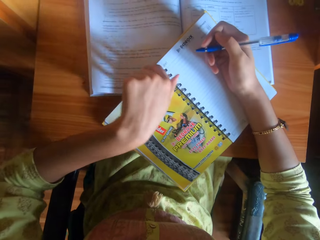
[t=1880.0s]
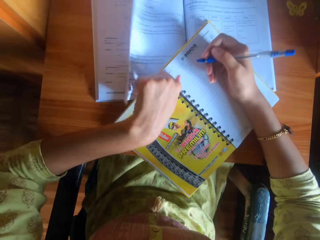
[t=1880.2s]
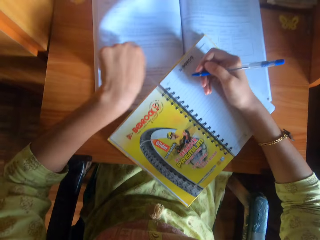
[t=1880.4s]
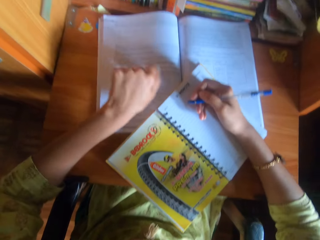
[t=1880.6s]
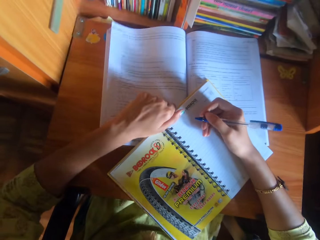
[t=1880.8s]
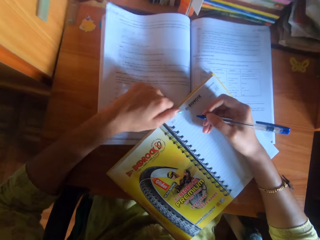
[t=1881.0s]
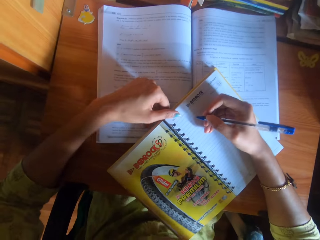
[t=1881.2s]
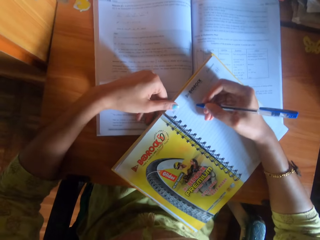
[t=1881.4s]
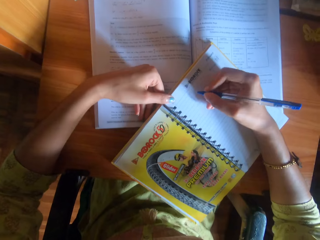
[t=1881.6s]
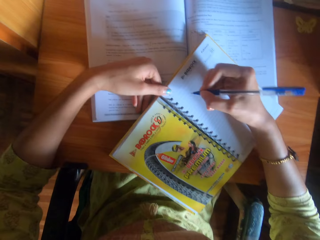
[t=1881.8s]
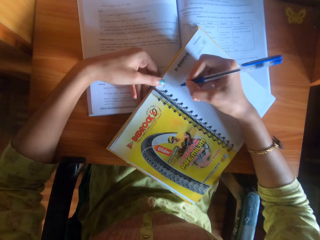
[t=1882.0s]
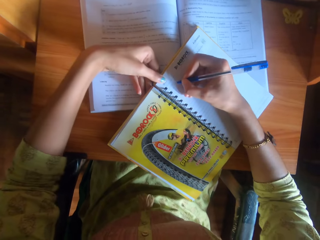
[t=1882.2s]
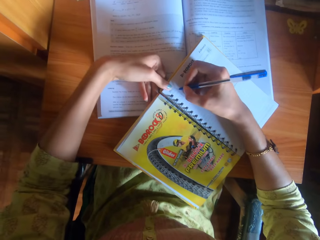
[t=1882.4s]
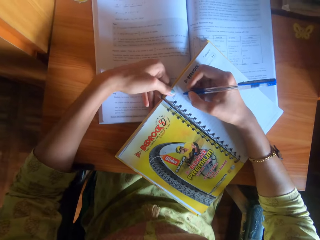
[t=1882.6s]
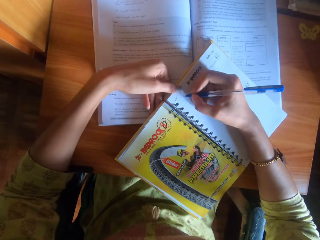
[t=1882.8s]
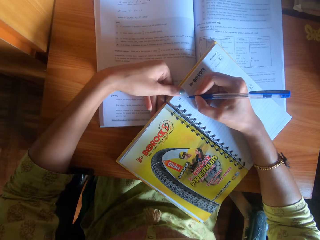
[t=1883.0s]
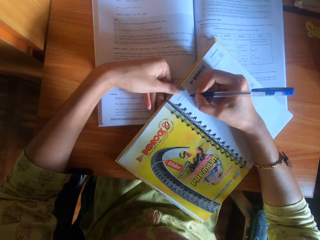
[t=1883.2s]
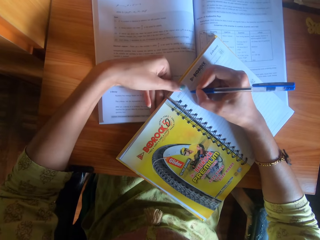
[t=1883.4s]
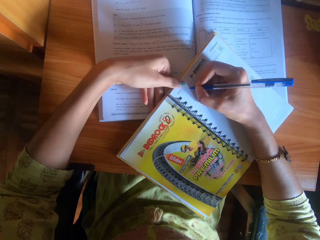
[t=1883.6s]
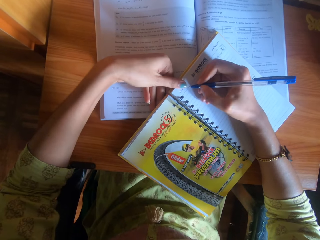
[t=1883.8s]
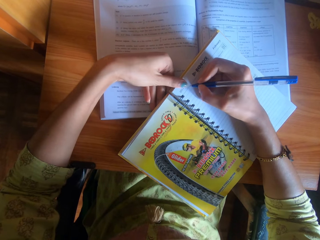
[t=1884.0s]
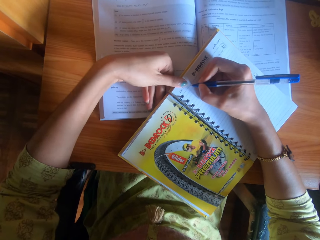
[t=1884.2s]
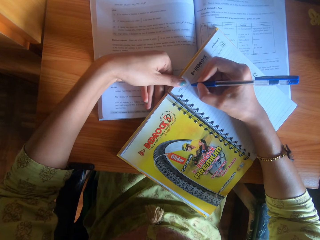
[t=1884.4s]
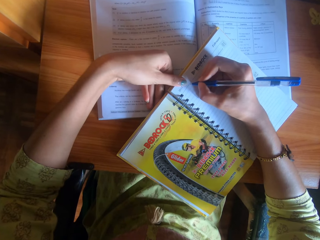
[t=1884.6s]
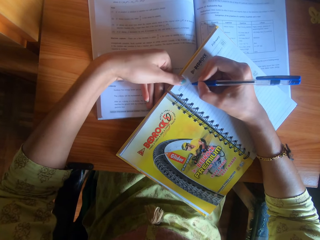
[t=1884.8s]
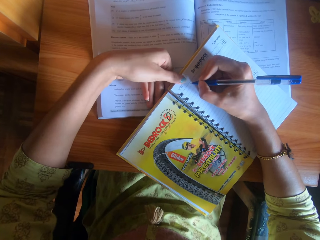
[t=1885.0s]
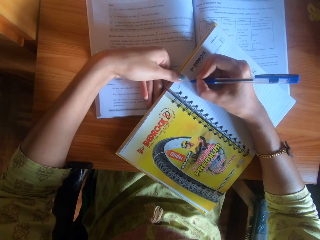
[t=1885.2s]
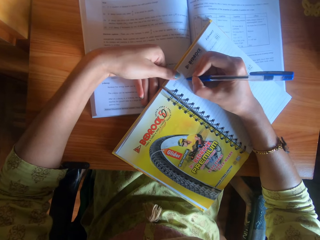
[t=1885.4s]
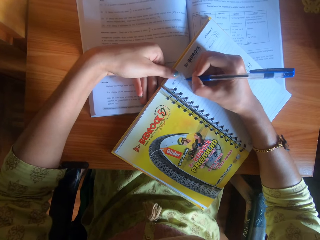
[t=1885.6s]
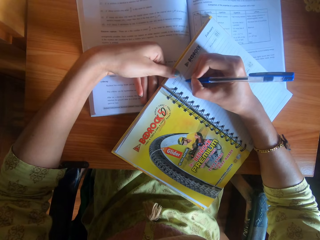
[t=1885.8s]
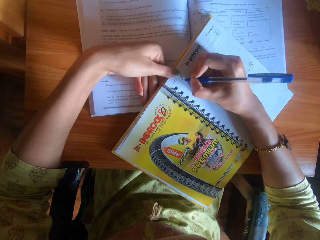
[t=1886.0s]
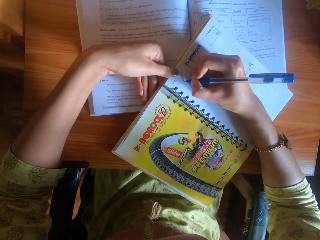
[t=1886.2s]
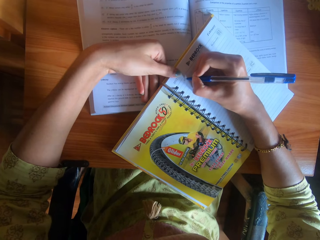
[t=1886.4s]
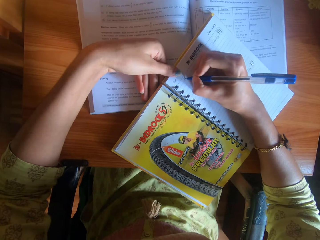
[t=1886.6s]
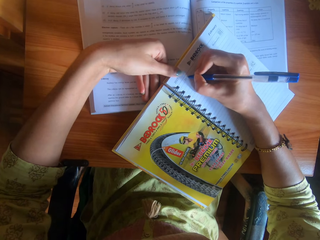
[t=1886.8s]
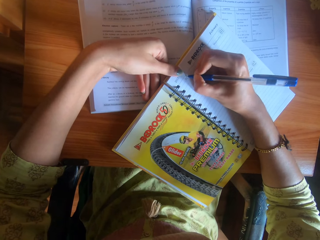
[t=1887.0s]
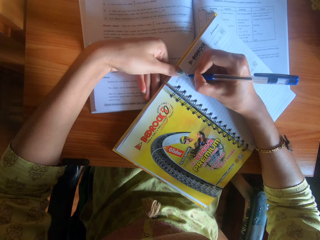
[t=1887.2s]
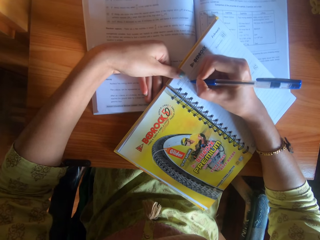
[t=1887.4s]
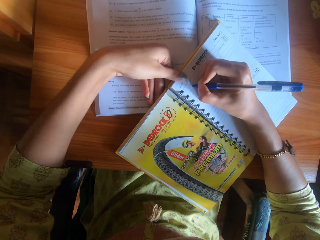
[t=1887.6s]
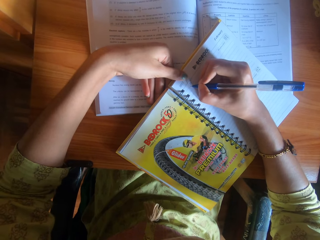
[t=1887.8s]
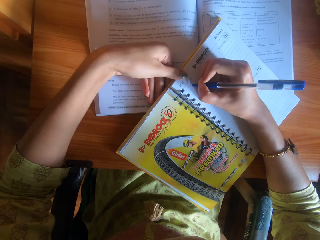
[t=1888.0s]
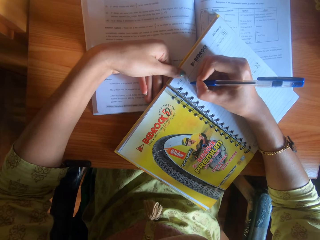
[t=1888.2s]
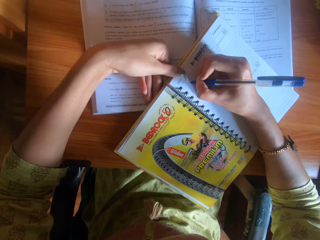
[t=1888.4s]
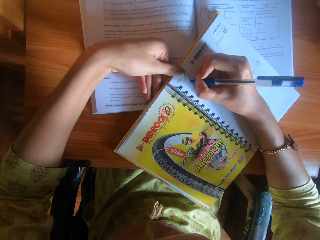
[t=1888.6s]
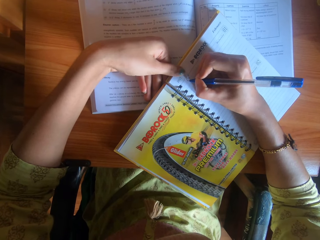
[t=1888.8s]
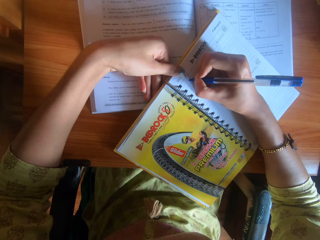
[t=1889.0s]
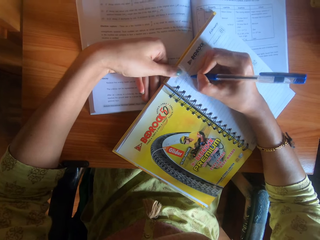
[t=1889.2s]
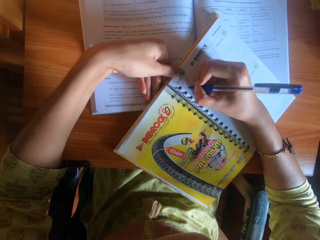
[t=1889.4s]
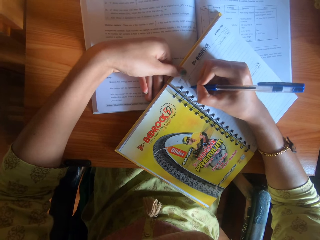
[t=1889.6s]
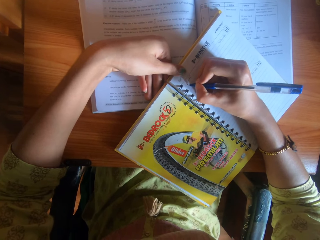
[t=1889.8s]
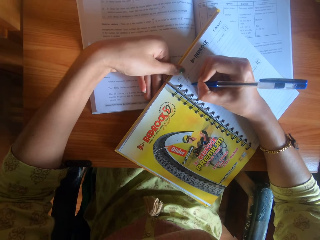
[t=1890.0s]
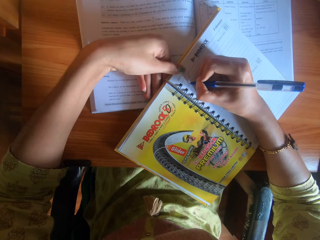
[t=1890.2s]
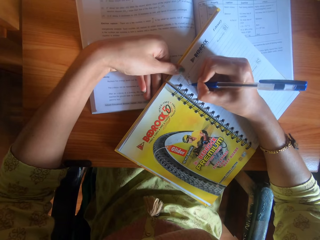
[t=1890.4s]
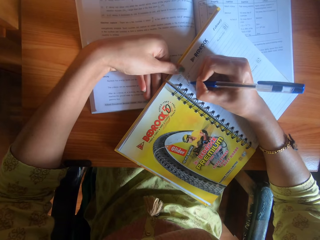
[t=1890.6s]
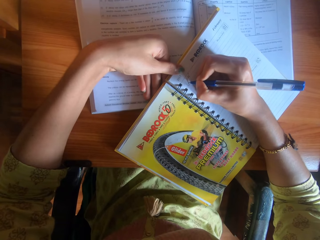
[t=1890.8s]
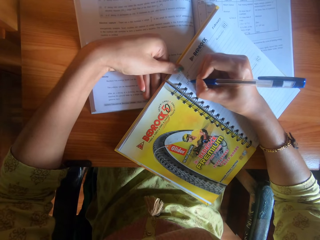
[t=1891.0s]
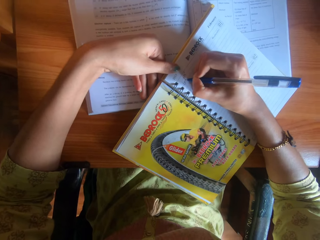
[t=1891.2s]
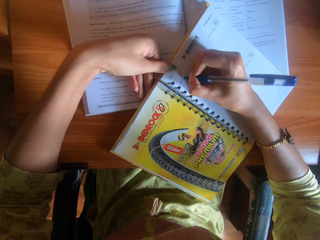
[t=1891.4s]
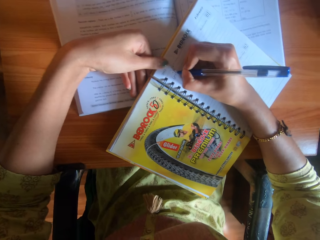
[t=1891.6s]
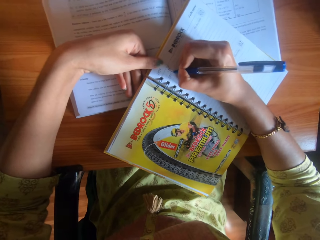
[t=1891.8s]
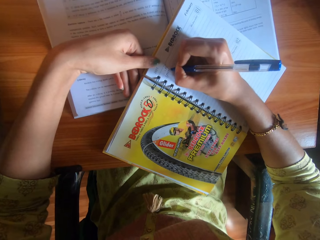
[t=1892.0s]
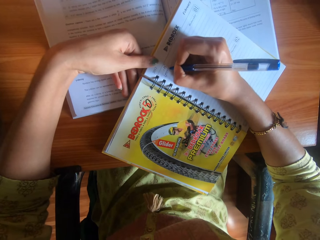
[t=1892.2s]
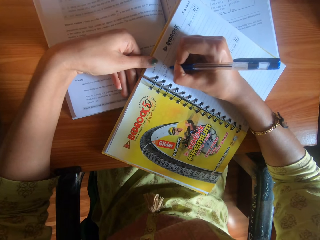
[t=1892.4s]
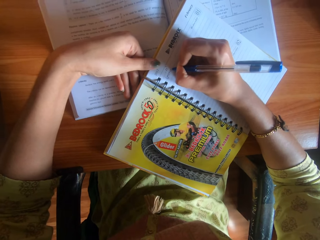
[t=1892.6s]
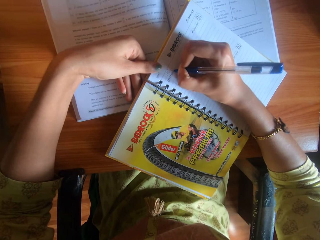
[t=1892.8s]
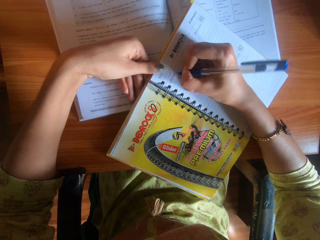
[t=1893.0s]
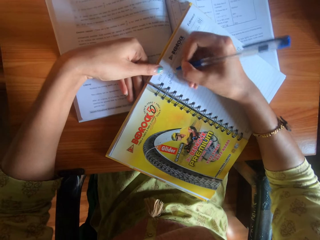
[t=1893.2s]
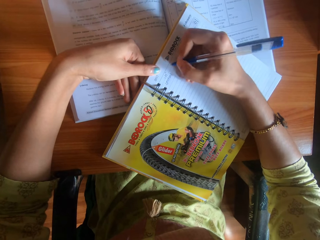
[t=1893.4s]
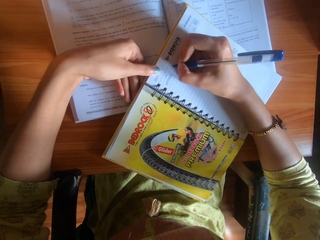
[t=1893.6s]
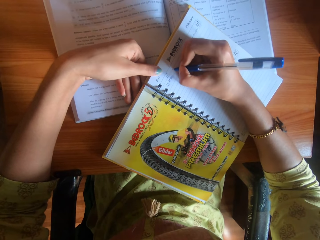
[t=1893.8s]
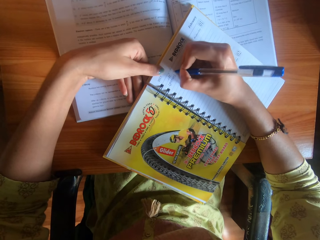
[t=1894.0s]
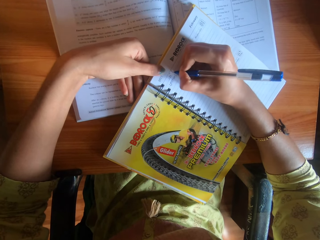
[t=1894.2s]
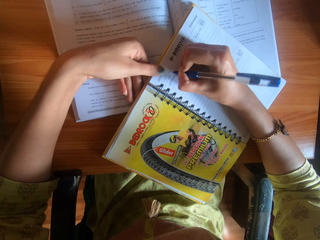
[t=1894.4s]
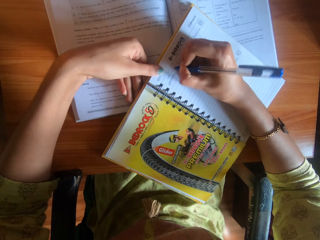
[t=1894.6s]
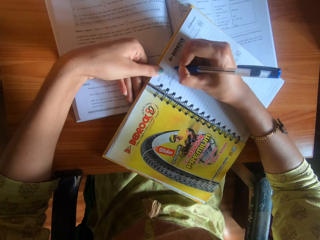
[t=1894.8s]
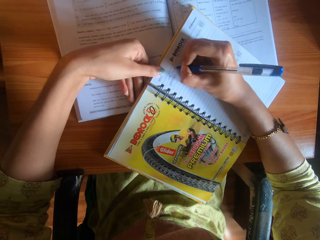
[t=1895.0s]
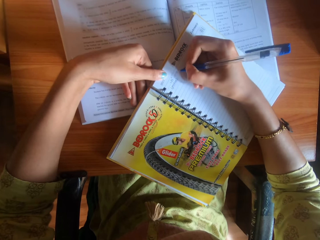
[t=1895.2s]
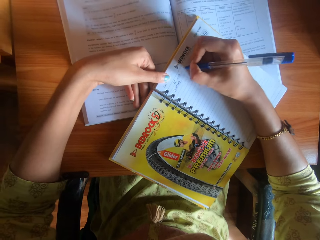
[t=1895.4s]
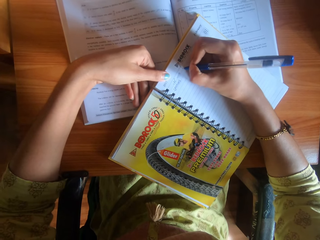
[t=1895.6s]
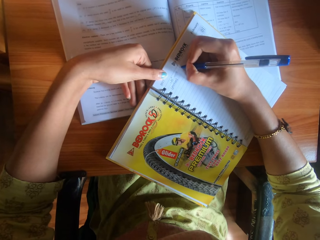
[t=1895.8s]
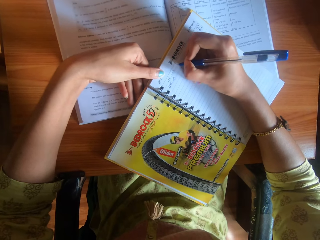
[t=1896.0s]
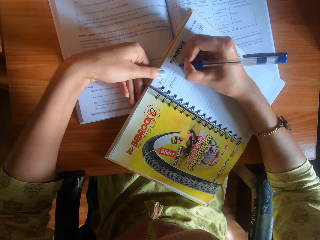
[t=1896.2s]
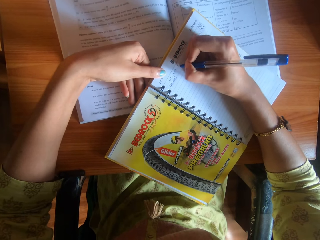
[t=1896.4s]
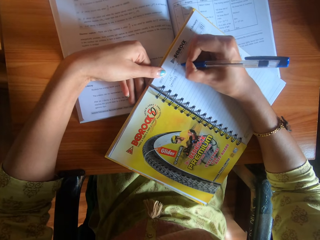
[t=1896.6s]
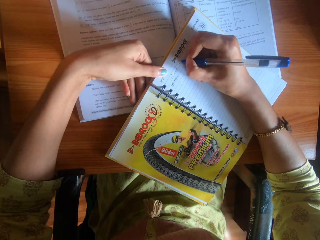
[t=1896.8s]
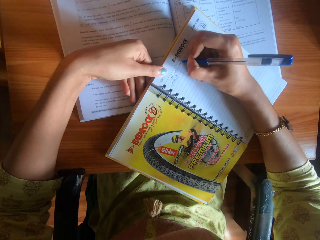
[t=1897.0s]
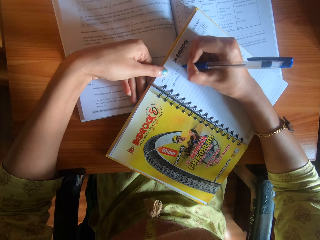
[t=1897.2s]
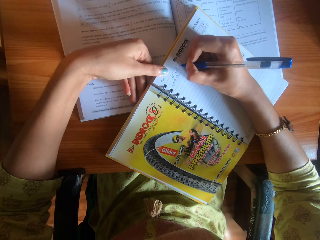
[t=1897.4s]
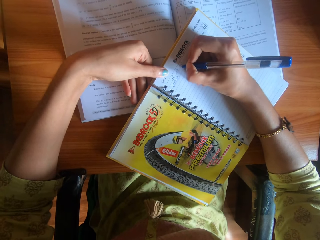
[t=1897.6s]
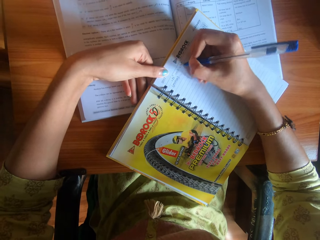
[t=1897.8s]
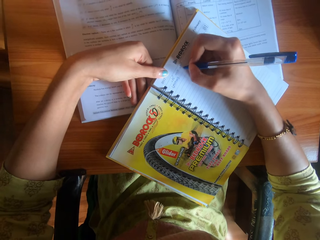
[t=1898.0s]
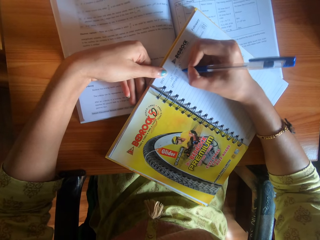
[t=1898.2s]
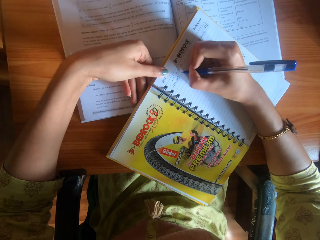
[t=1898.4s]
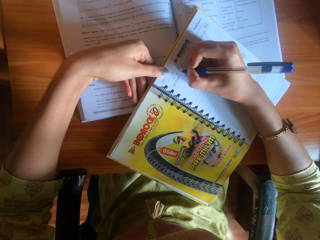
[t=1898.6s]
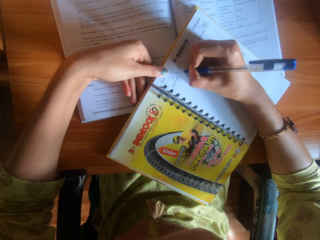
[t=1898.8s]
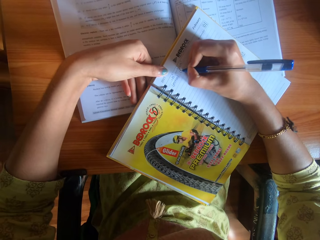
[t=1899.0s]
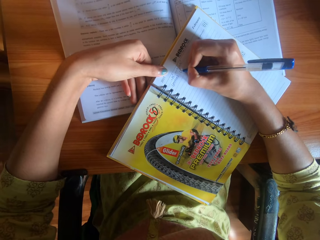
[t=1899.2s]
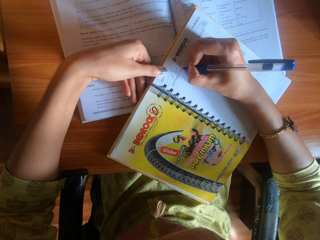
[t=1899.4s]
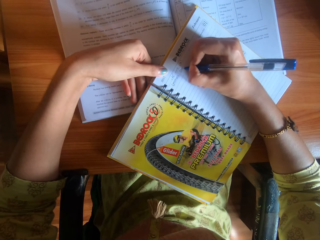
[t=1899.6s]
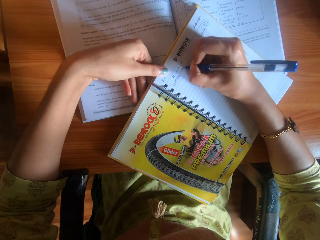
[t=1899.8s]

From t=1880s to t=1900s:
The camera wearer hits the book on the table with her left hand. She holds the book with her left hand. She looks at the book. She writes on the book on the table with the pen in her right hand. She moves hands. She writes the book using the pen.

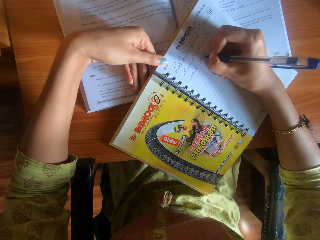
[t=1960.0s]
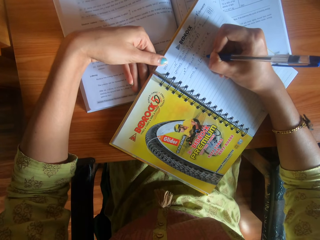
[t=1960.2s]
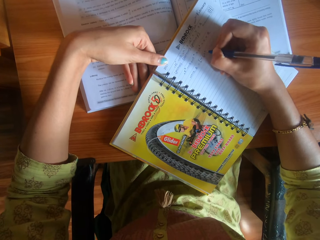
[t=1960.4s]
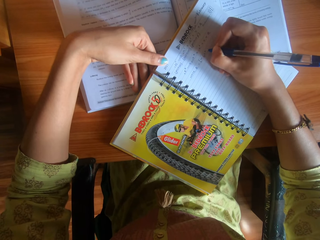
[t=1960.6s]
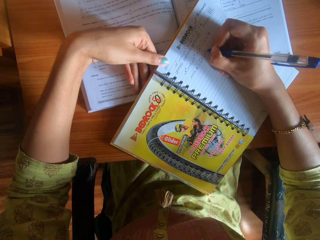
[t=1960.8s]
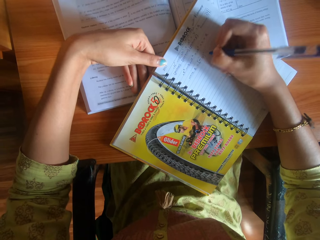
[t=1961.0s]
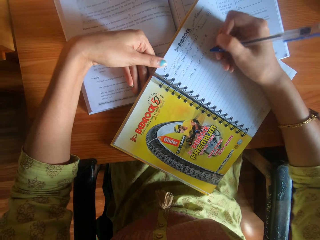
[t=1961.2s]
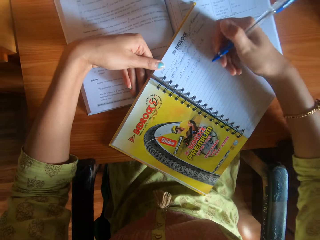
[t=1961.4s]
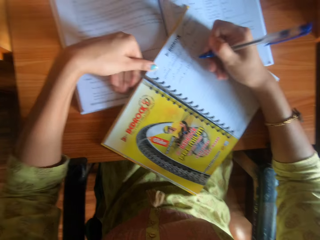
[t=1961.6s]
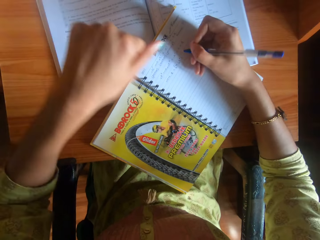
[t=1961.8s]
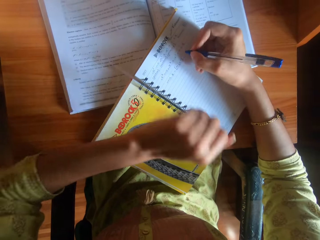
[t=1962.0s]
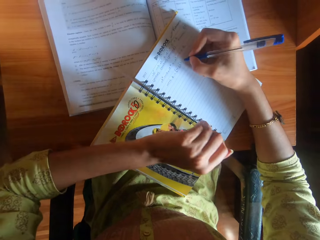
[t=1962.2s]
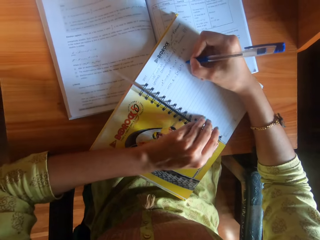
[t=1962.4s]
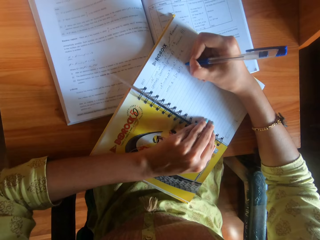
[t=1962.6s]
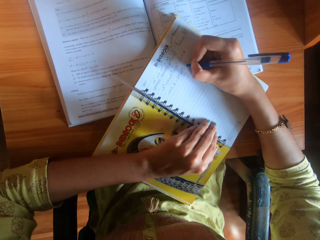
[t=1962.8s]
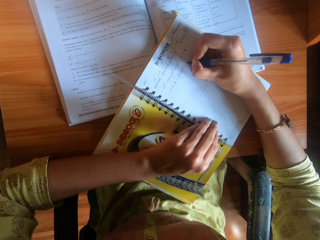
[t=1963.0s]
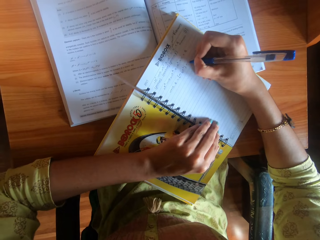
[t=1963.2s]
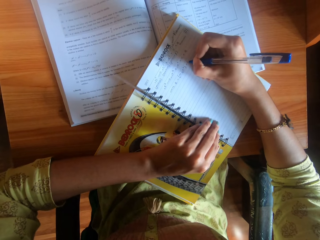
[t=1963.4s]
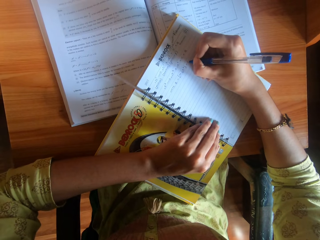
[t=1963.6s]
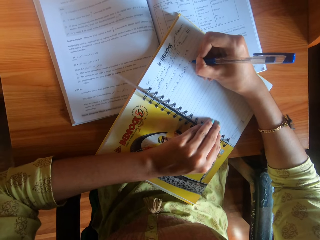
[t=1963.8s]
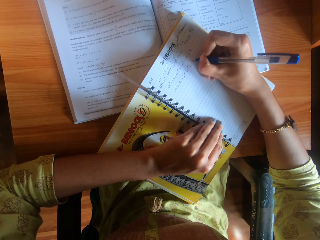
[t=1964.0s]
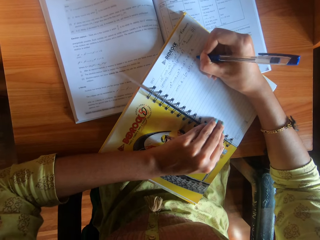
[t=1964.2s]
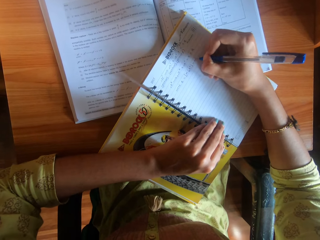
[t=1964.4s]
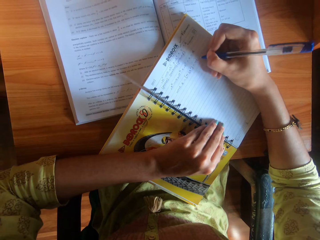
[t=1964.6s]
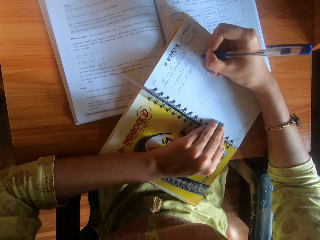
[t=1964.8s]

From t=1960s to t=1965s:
The camera wearer places her left hand on the book. She writes on the book with a pen.
